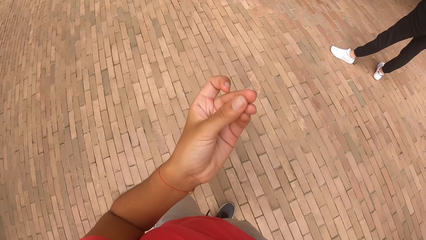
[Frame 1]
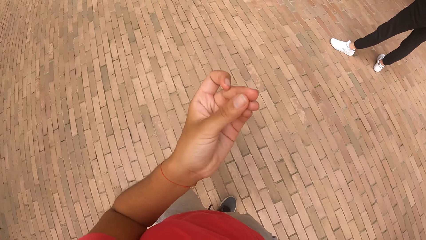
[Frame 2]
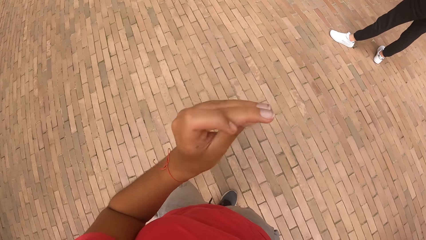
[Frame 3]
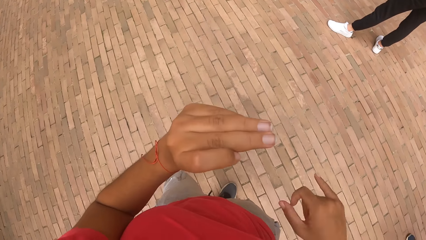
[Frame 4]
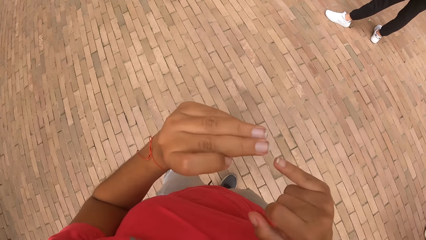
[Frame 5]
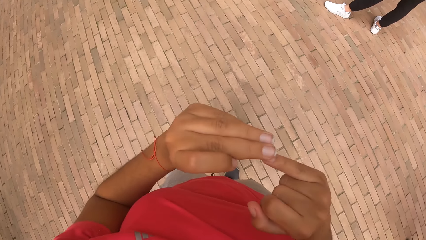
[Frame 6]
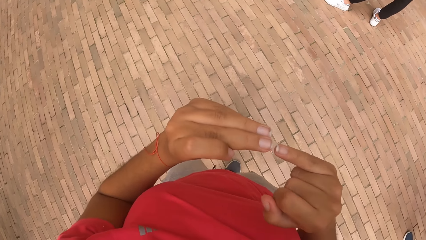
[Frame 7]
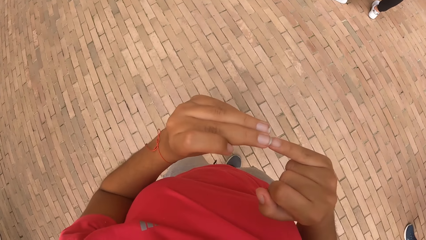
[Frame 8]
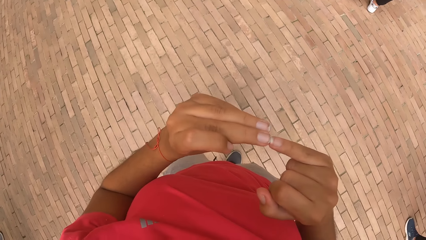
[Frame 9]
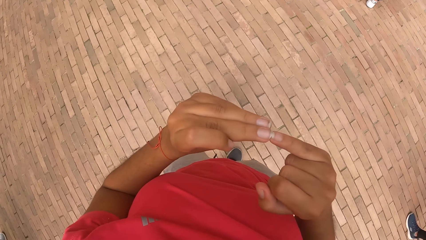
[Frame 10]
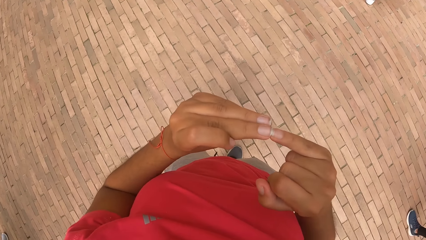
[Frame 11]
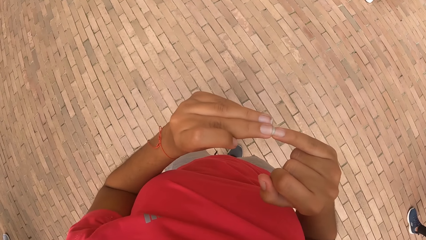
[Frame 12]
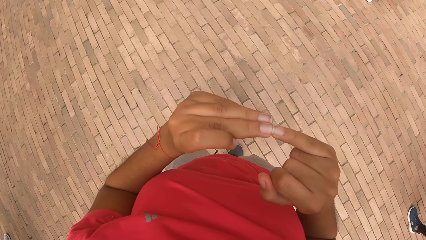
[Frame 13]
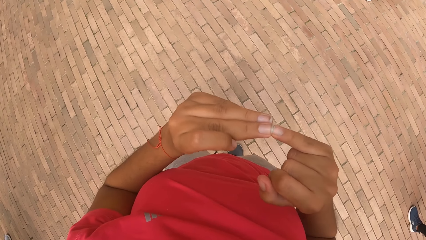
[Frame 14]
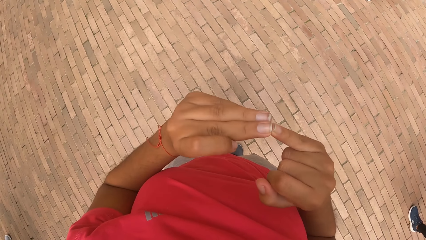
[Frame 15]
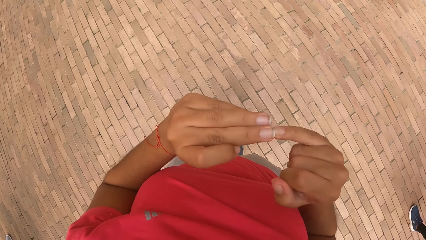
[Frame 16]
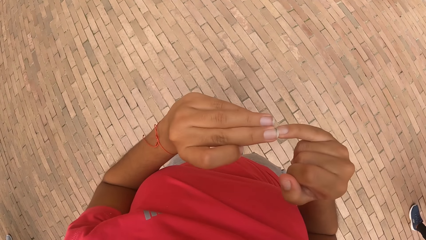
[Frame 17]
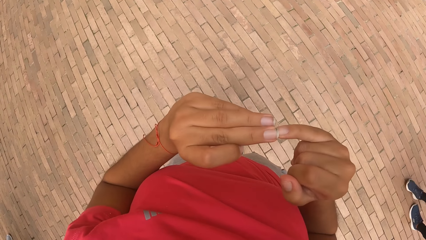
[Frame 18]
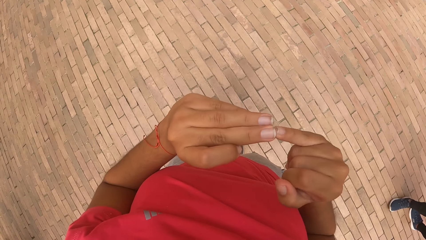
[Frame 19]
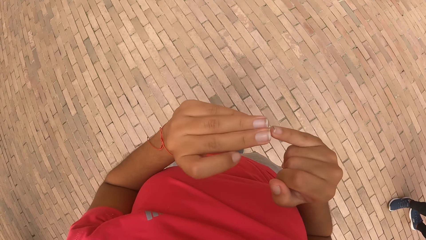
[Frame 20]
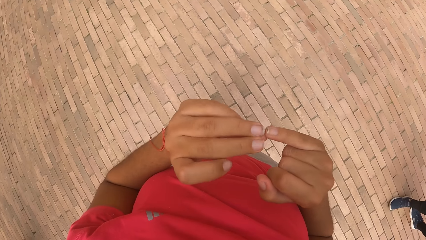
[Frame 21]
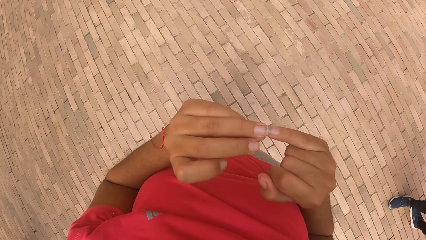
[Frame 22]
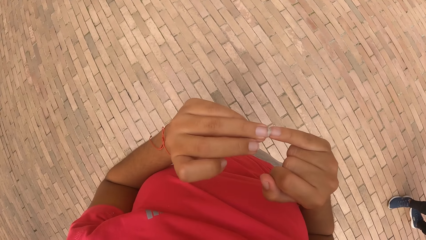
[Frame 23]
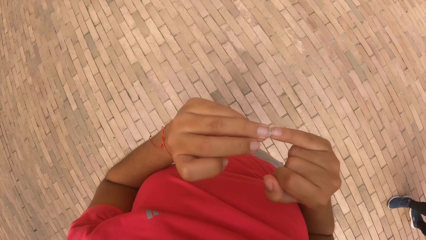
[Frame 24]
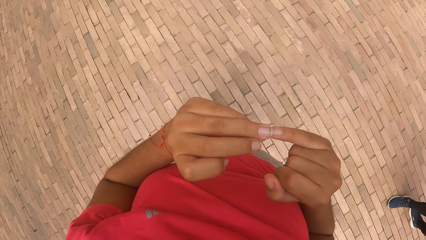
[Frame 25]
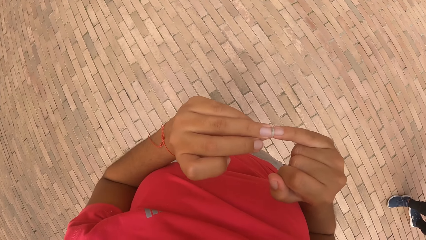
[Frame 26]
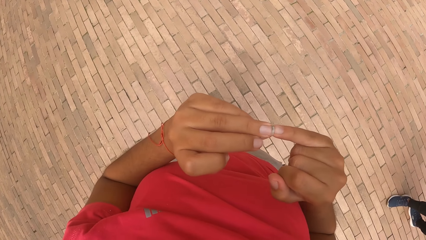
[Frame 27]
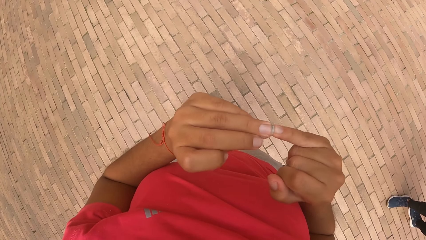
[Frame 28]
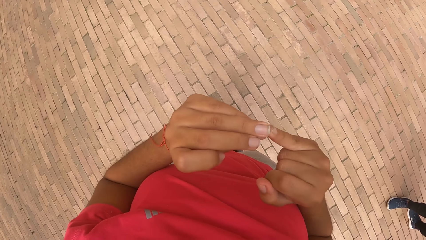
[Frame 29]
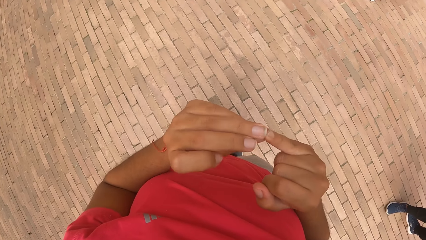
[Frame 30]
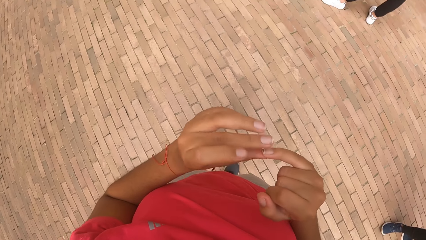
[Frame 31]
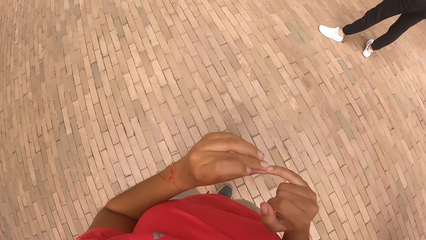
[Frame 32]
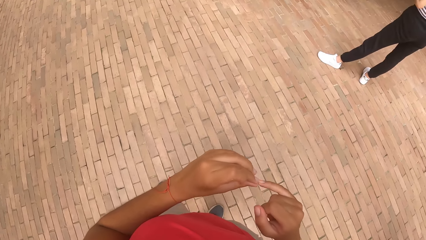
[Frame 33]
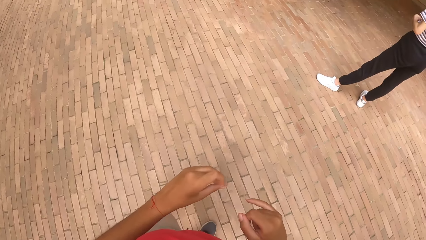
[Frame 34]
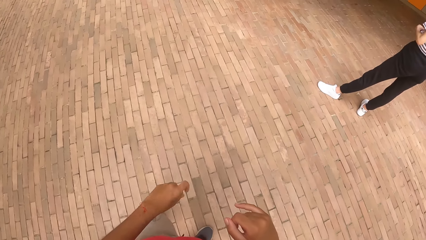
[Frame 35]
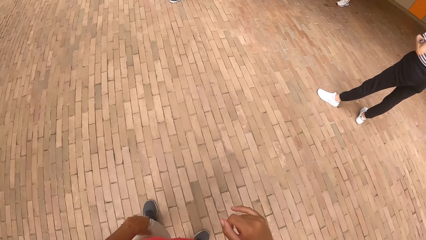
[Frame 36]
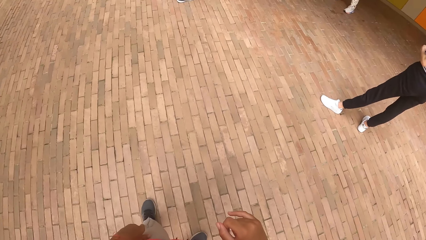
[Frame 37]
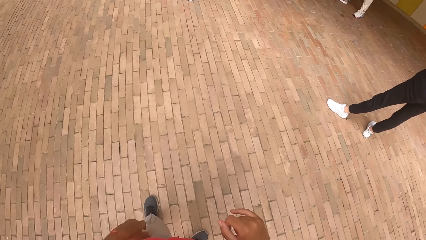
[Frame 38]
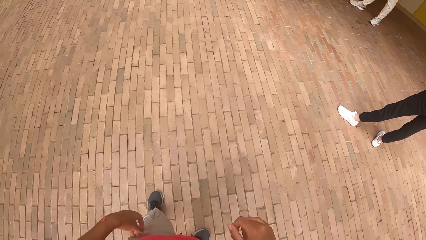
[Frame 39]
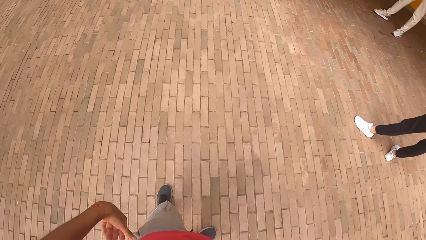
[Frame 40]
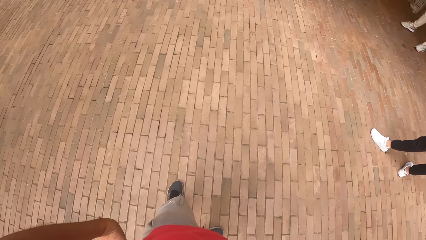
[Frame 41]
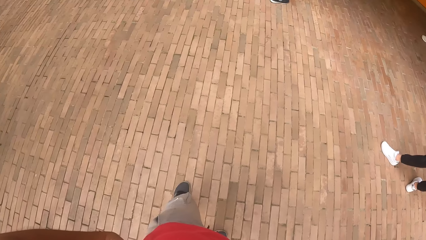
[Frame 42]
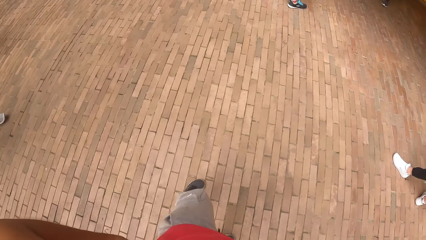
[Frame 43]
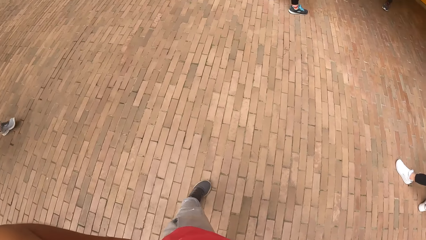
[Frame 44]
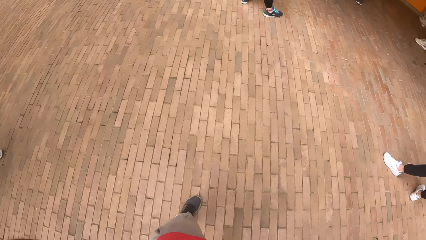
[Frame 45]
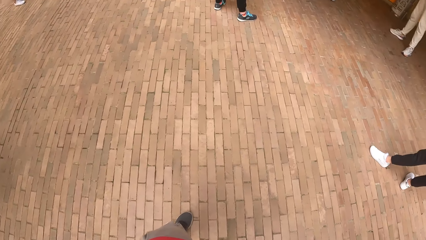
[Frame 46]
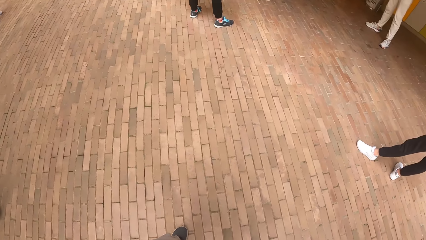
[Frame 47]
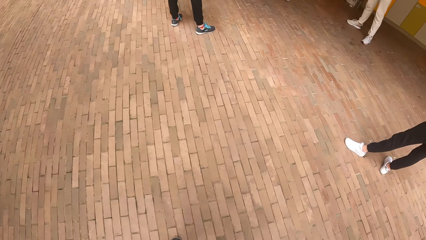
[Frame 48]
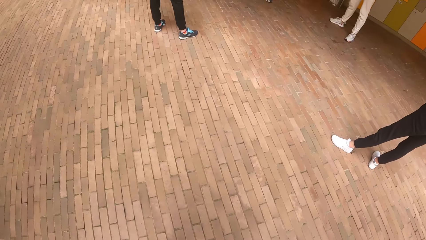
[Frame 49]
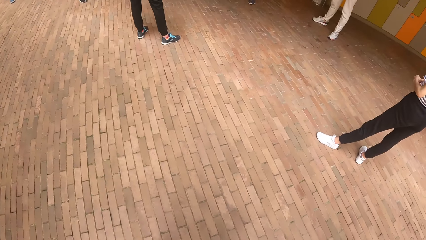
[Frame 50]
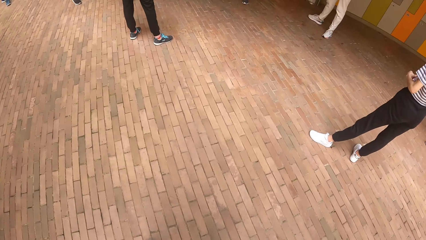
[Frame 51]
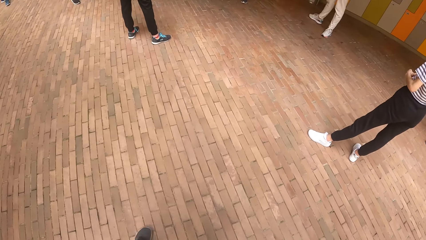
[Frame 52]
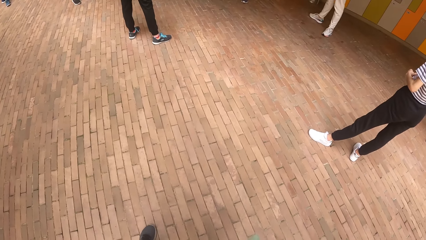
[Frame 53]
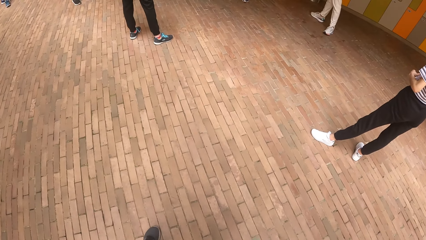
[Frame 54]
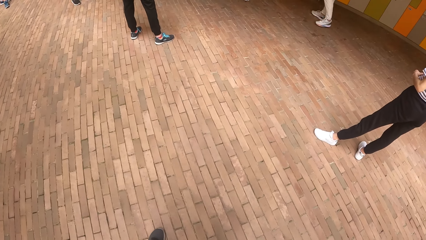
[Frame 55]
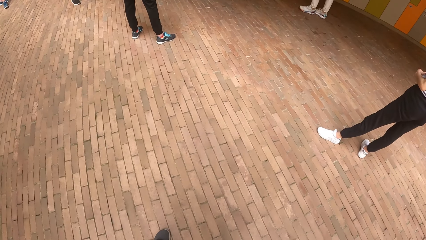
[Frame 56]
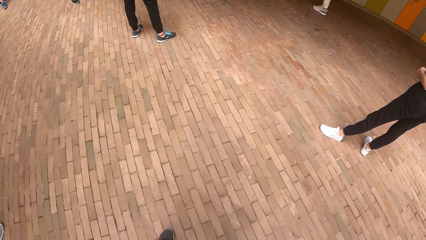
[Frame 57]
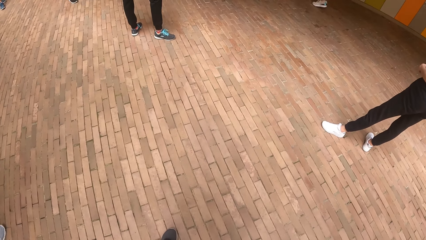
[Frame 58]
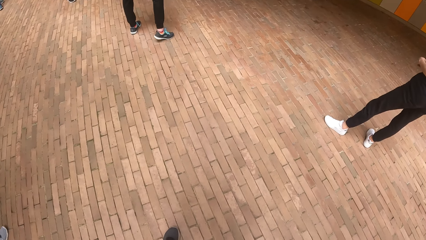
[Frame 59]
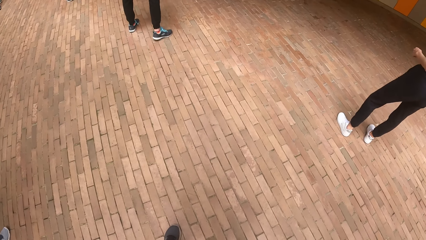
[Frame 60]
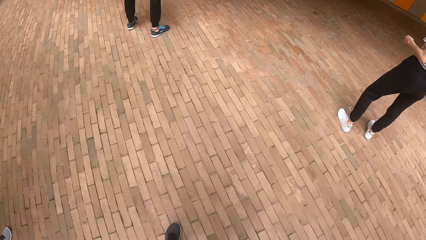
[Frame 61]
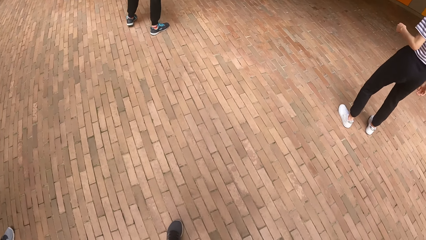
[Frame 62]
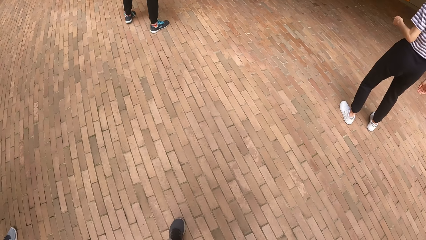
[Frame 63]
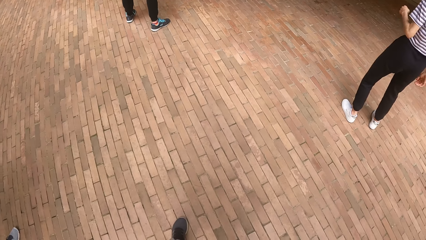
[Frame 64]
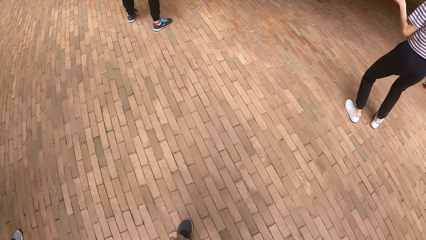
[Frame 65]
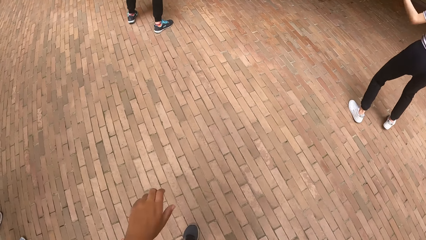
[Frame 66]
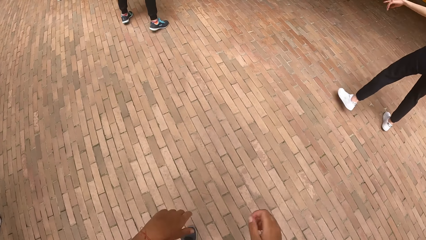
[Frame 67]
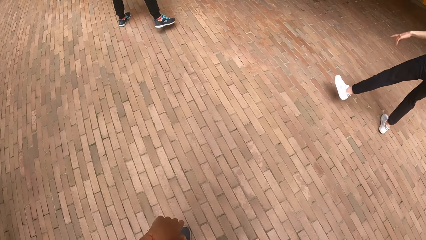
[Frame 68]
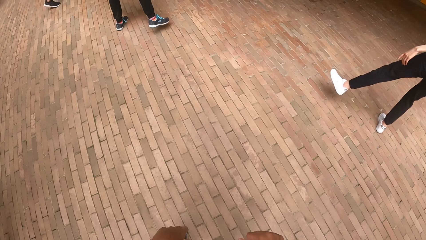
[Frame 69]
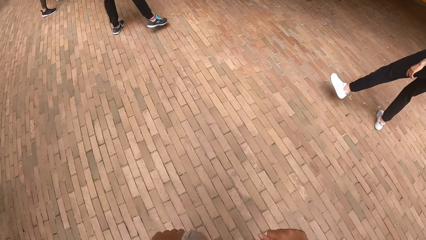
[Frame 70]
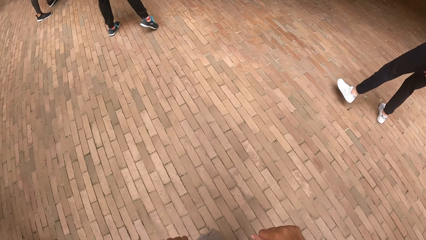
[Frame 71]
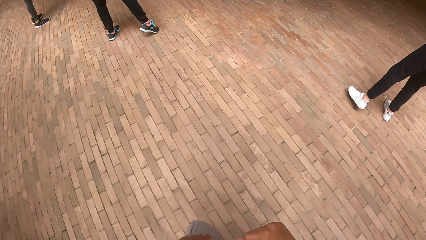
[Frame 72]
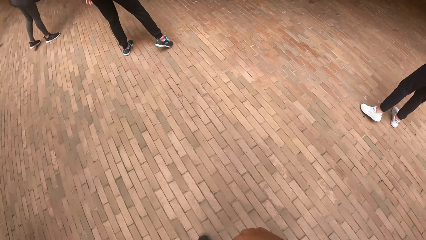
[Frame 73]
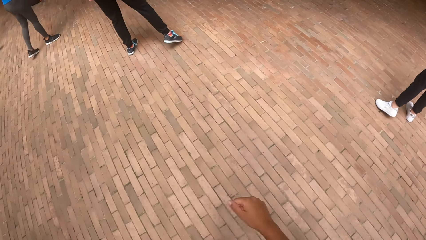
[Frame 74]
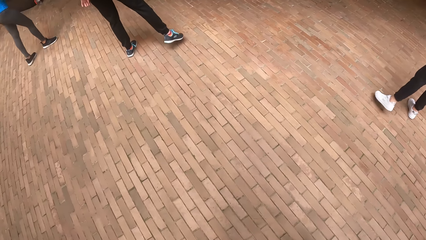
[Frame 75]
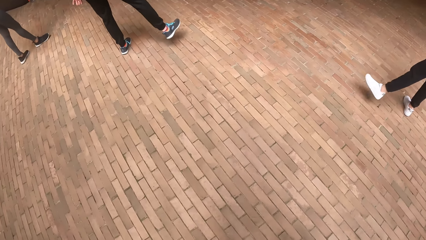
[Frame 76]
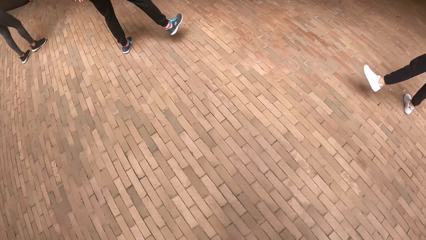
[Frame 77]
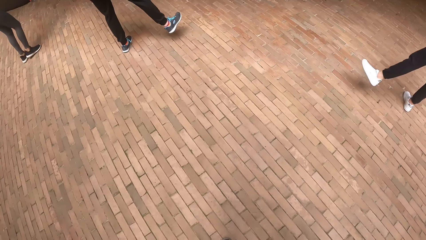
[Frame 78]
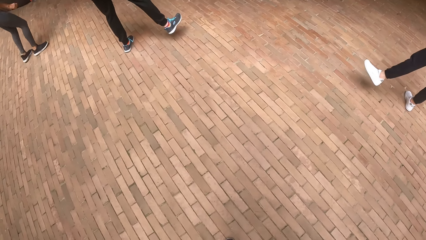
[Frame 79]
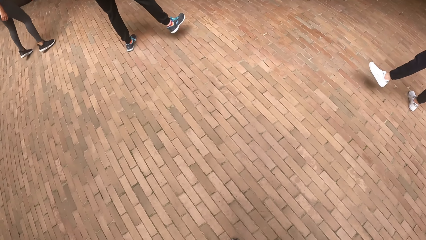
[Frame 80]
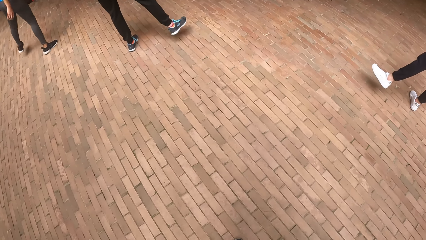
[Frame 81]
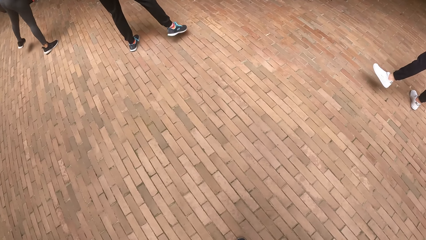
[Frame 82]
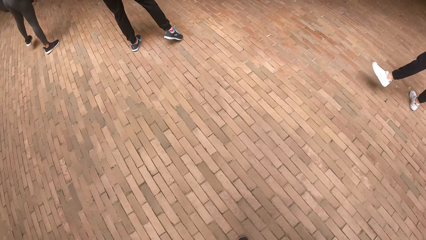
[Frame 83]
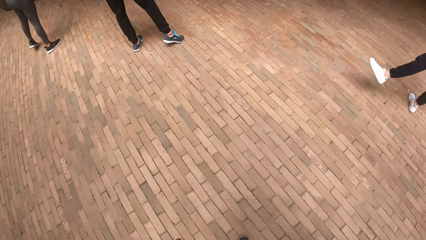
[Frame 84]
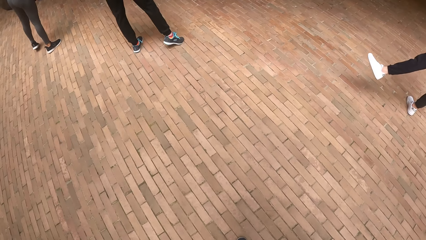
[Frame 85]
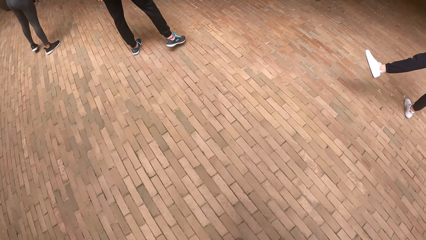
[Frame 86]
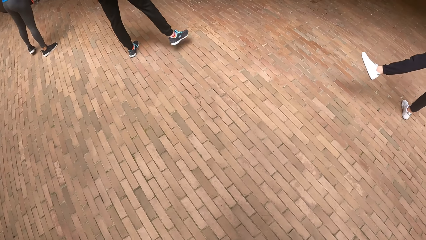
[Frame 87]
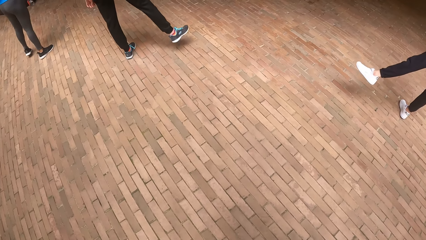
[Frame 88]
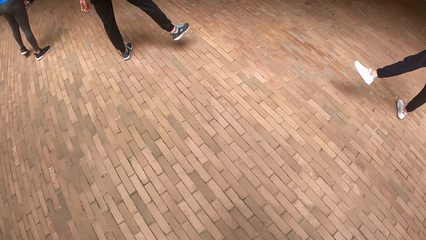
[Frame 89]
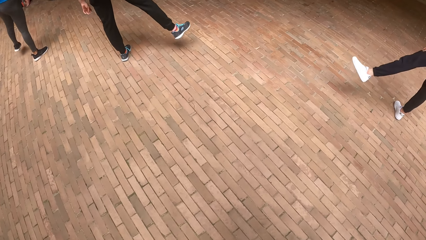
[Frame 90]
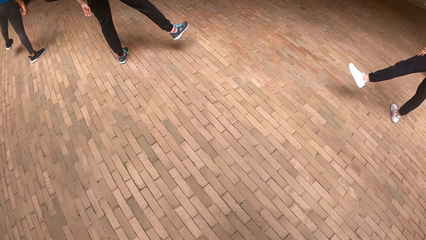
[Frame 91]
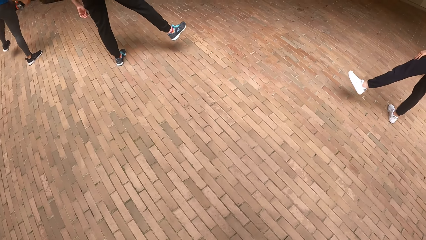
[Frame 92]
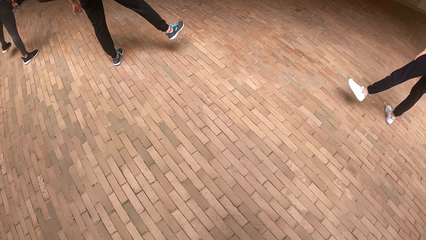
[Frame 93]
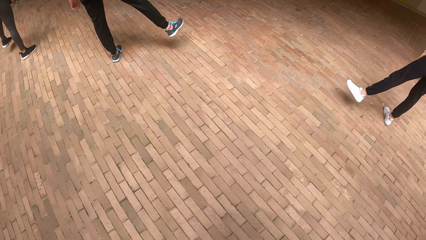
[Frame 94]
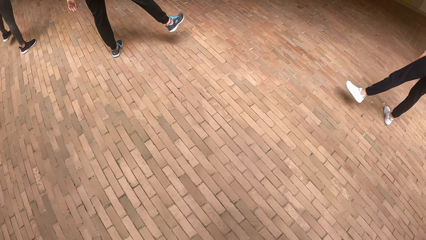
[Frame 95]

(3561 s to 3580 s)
The camera wearer removes dirt from her nails. She dances with a group of people.
